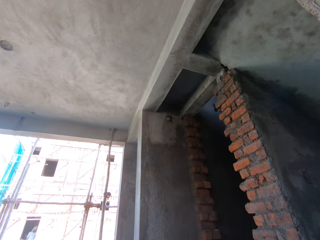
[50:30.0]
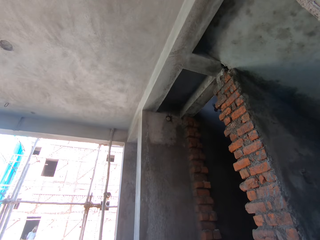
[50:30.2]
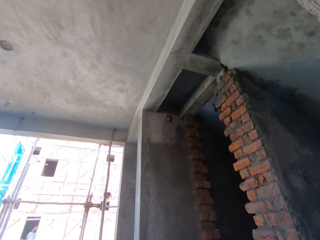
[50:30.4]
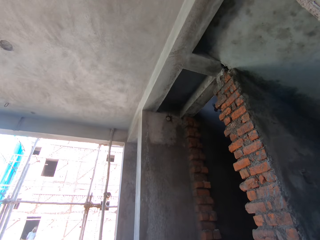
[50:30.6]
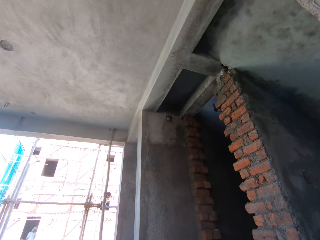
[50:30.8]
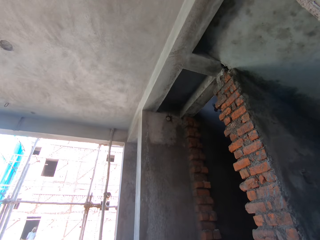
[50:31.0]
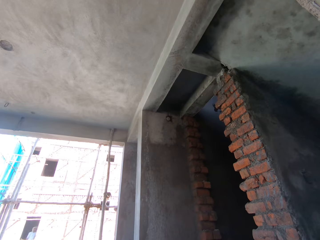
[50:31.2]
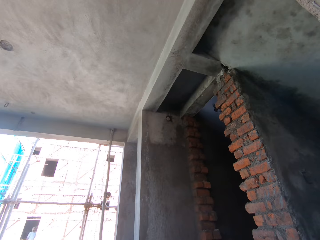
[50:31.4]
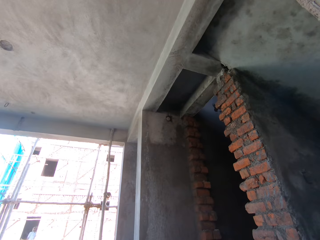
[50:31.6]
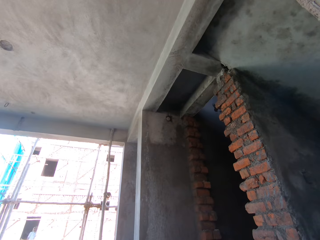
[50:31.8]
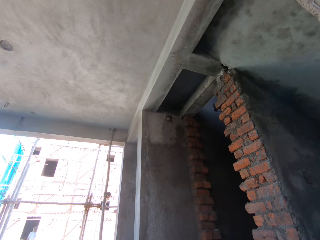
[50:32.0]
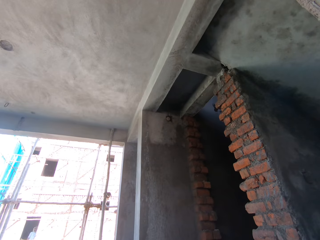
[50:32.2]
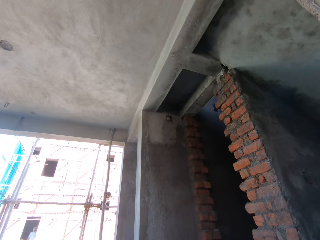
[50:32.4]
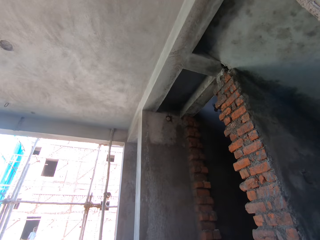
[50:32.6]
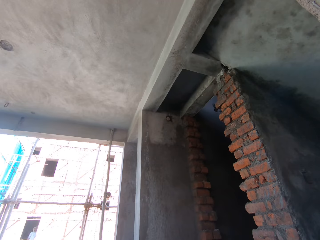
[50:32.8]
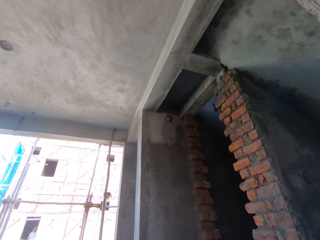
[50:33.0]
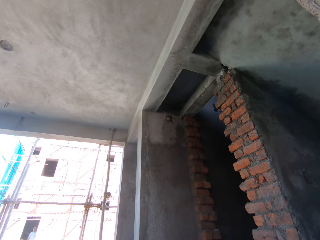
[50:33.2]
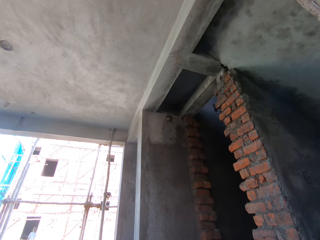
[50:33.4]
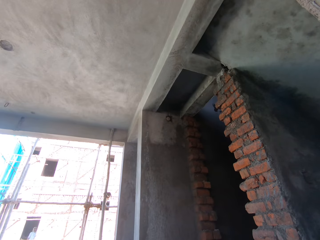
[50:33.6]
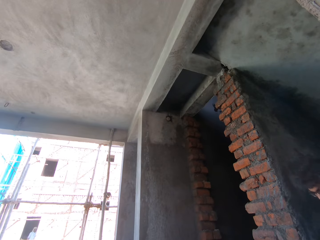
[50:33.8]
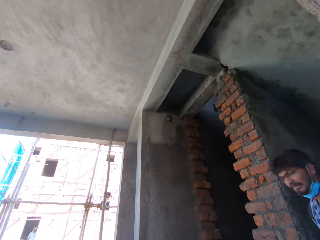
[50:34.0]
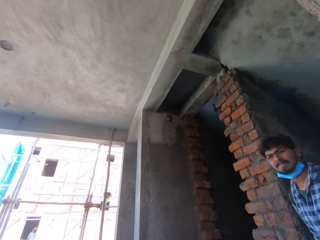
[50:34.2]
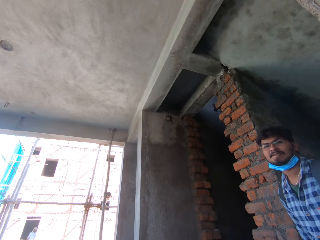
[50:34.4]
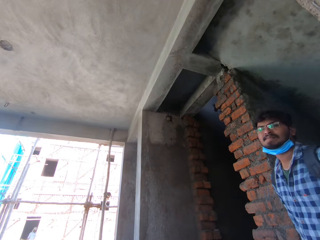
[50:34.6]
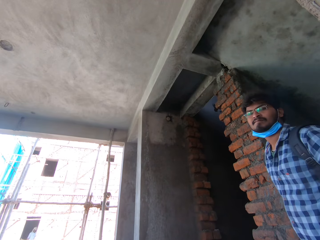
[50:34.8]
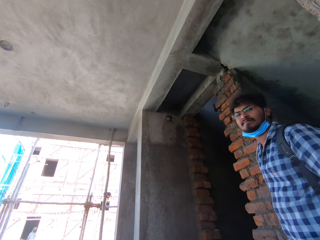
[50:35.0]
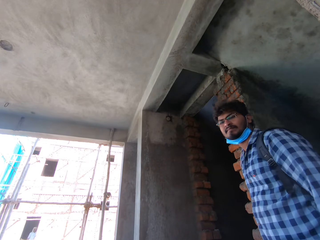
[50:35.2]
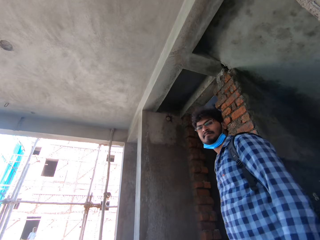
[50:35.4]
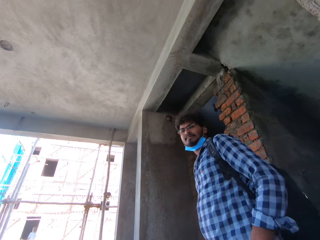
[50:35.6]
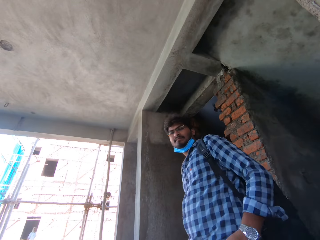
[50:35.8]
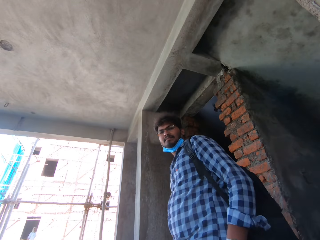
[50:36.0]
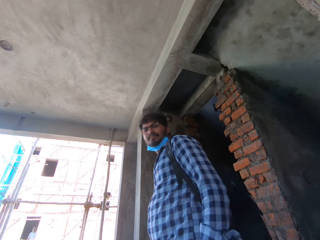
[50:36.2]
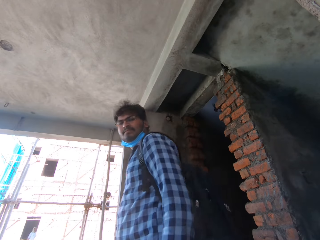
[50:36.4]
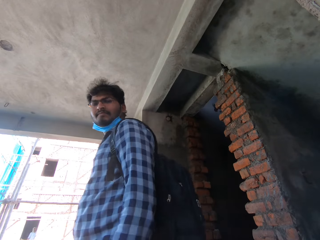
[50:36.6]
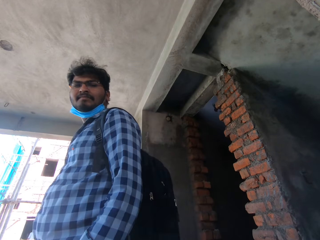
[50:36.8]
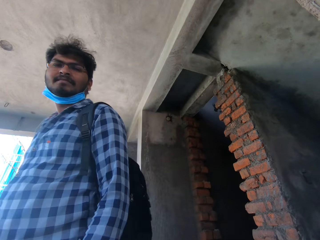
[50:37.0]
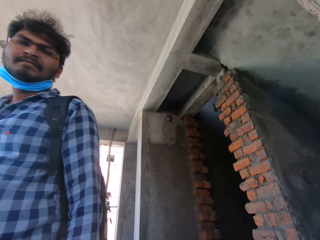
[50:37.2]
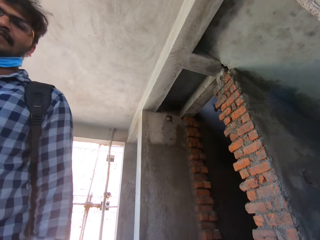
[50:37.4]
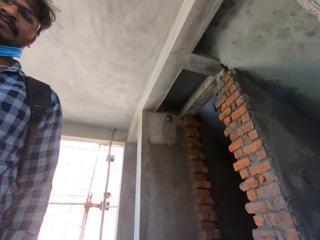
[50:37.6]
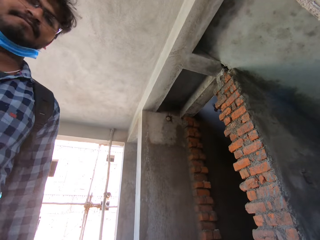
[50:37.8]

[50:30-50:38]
A man constructs the building. He stares at the wall. Another man walks towards the camera wearer. The other man looks at the camera wearer.
